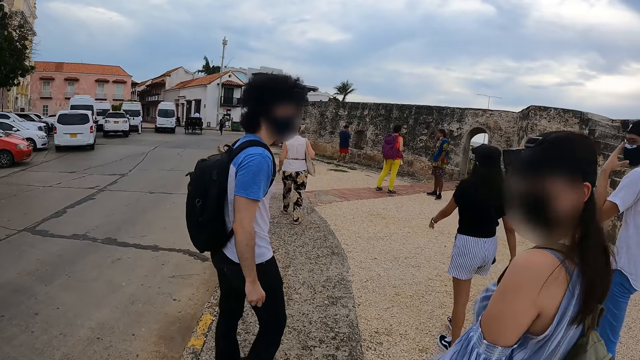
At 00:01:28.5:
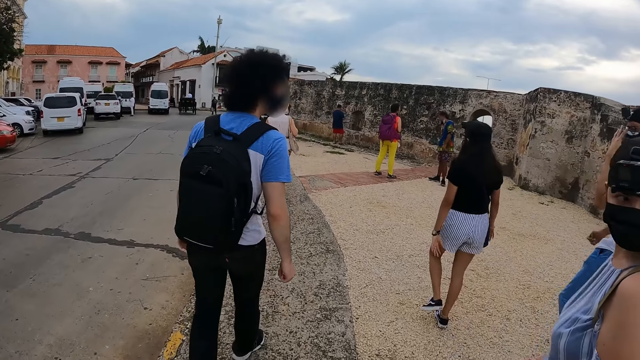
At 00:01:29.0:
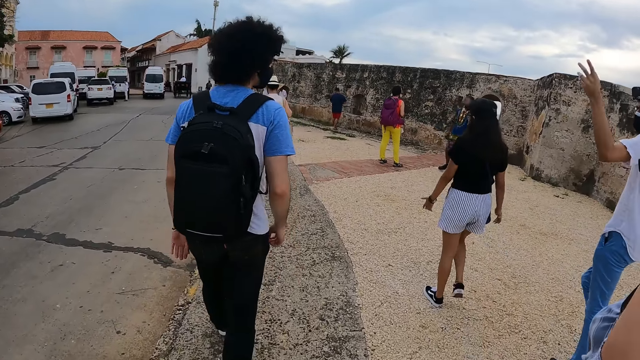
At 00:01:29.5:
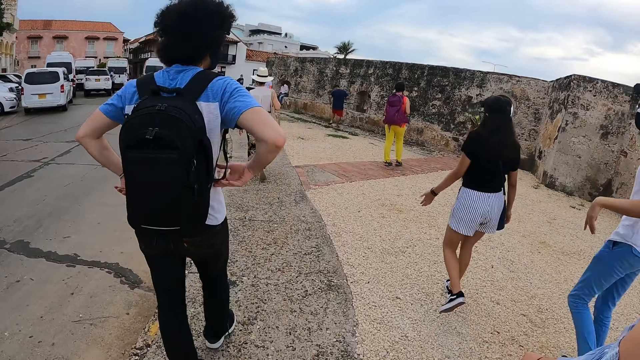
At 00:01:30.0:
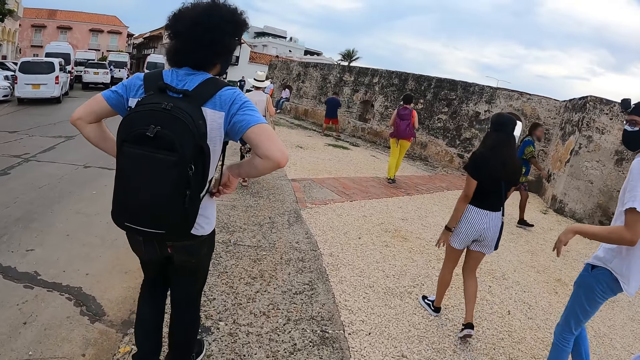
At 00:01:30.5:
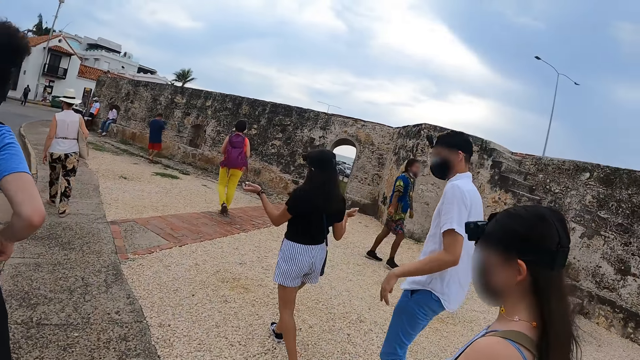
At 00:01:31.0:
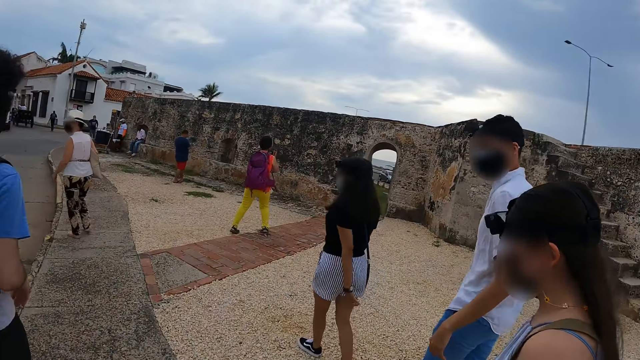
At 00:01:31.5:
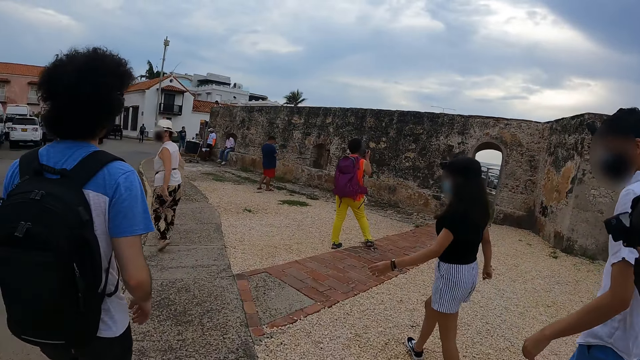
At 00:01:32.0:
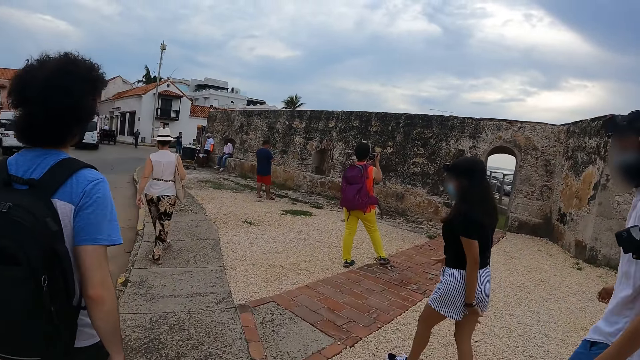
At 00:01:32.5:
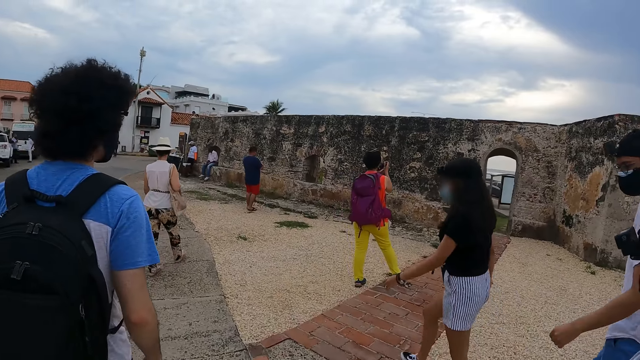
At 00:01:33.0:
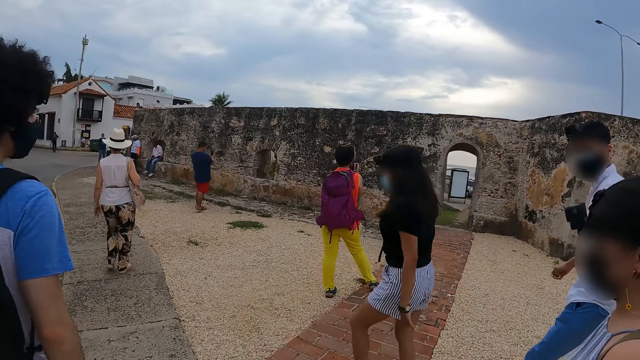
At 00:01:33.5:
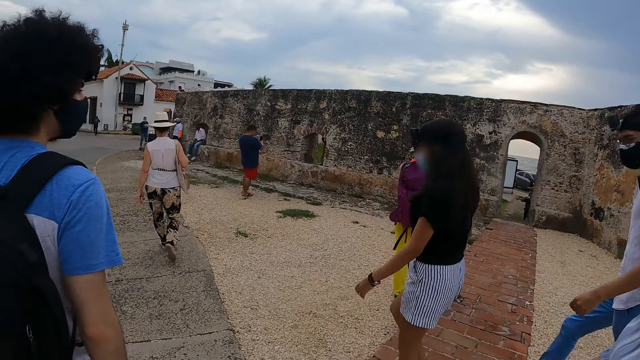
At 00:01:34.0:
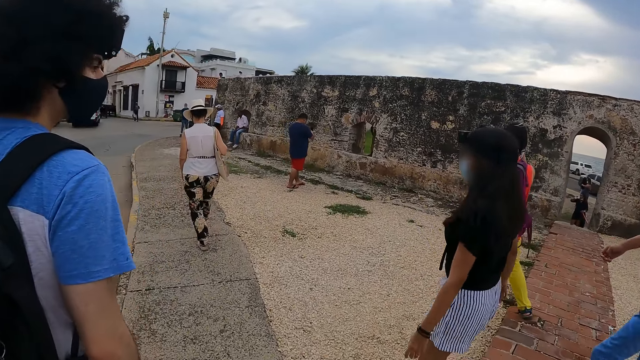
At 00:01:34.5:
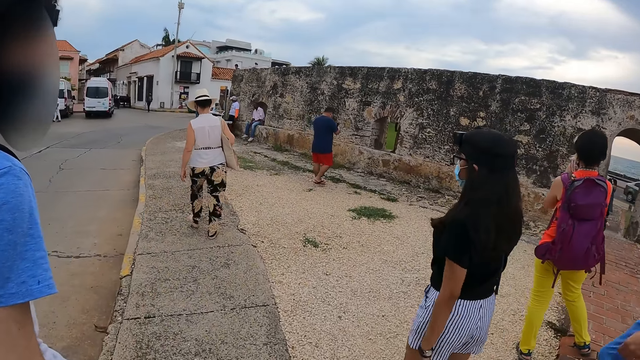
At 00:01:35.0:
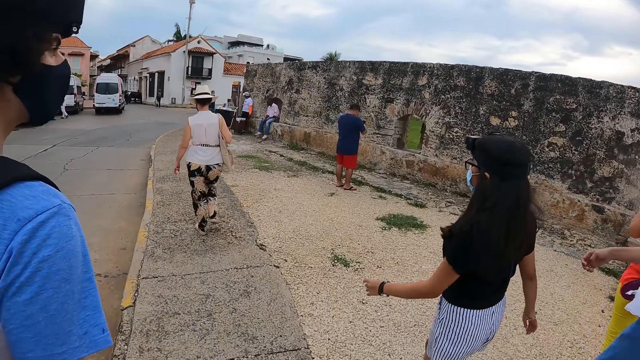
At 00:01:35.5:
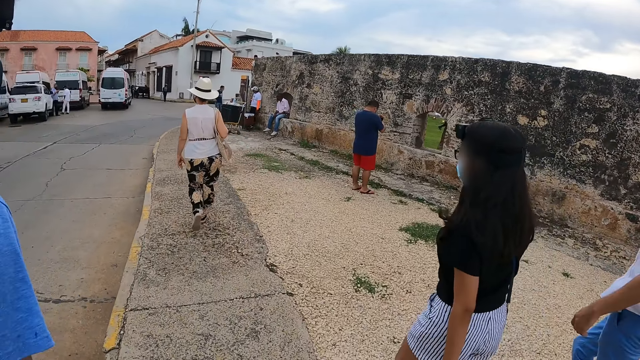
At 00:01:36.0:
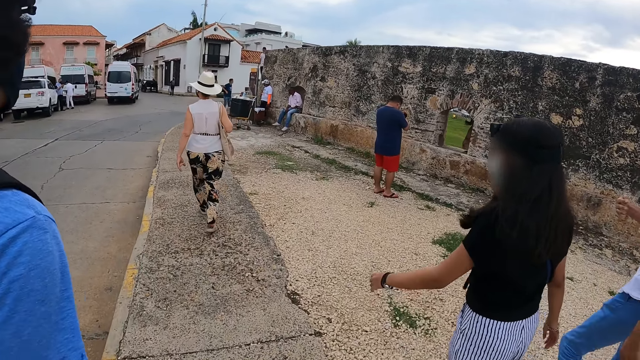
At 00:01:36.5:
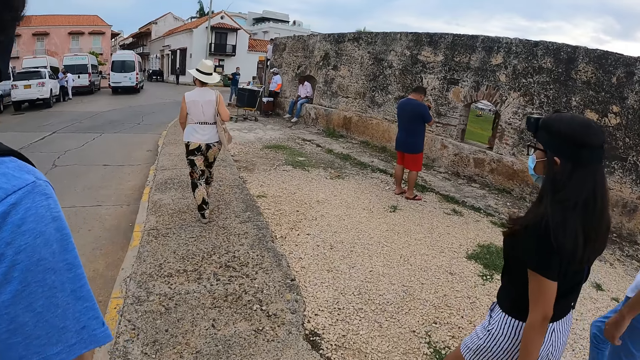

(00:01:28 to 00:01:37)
A person turns around. A man touches a face mask. Another person walks around. Another person walks around. Another man holds the bag straps. Another person walks around. The first person walks around.

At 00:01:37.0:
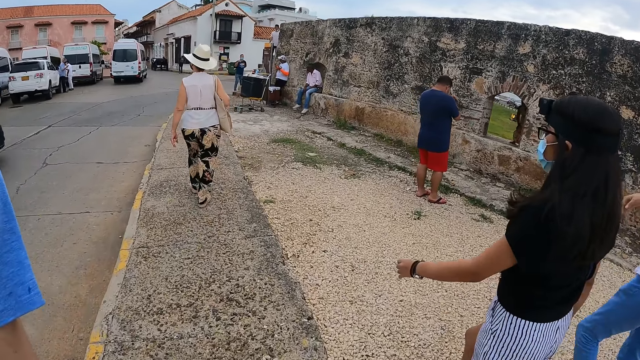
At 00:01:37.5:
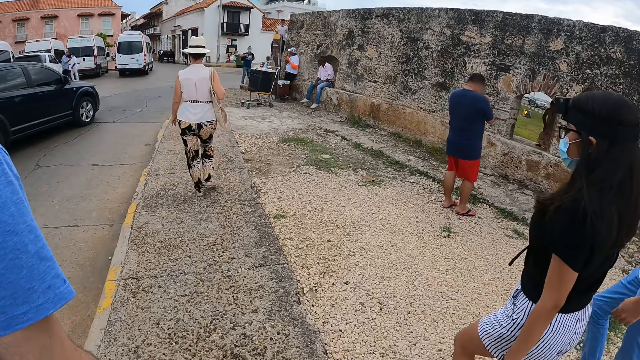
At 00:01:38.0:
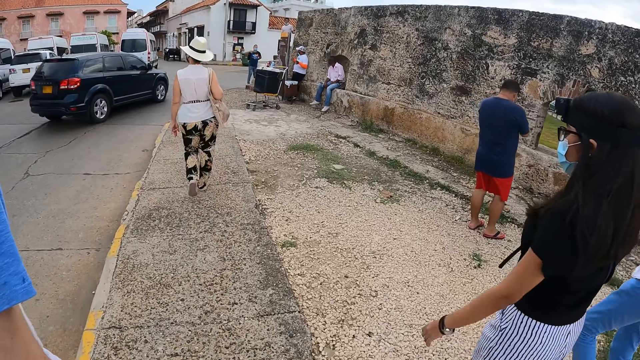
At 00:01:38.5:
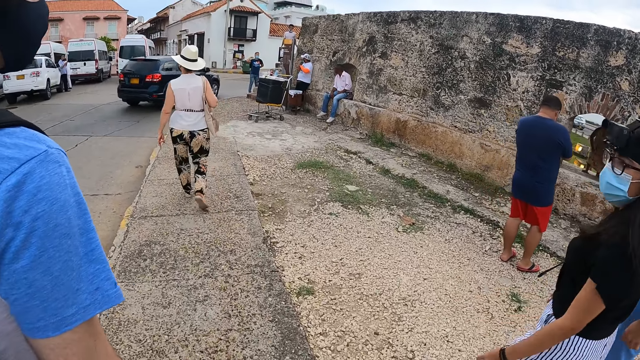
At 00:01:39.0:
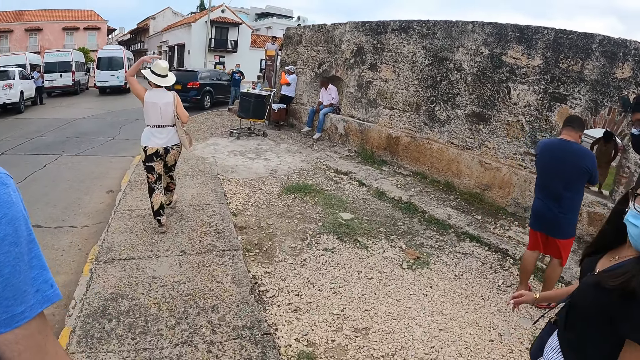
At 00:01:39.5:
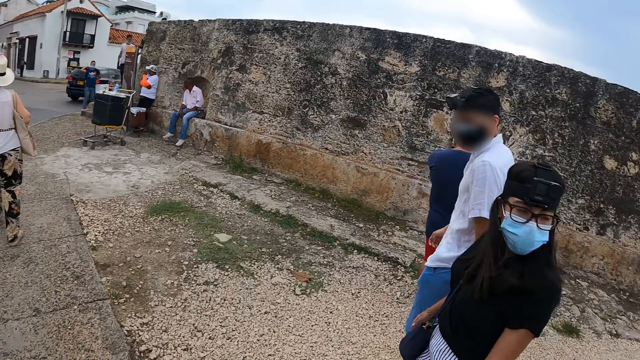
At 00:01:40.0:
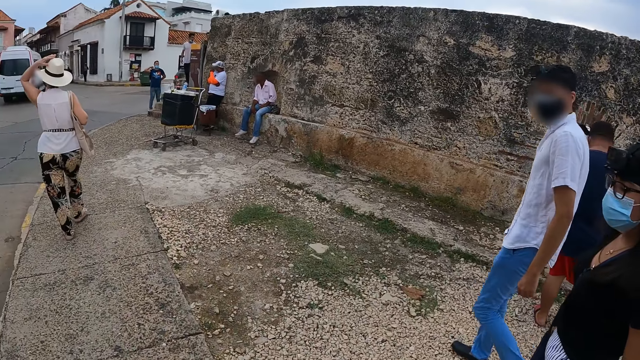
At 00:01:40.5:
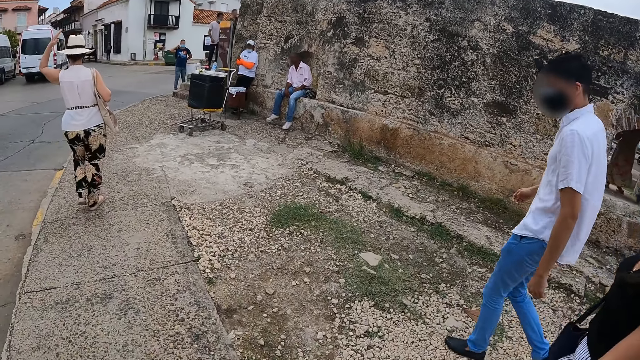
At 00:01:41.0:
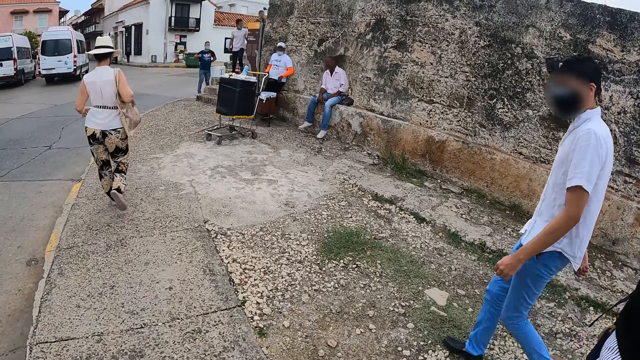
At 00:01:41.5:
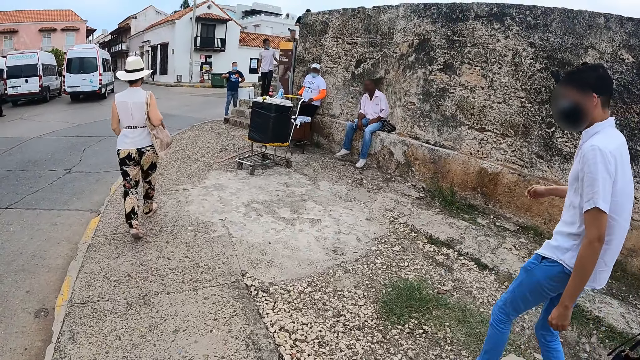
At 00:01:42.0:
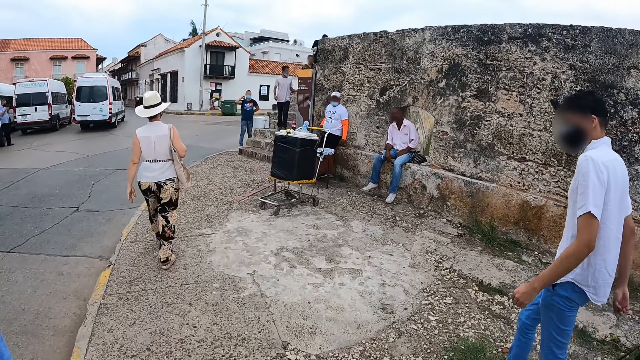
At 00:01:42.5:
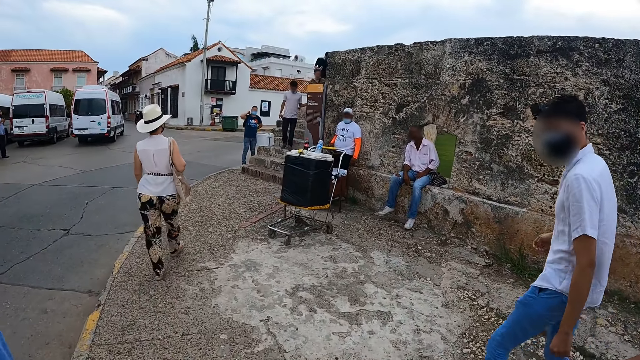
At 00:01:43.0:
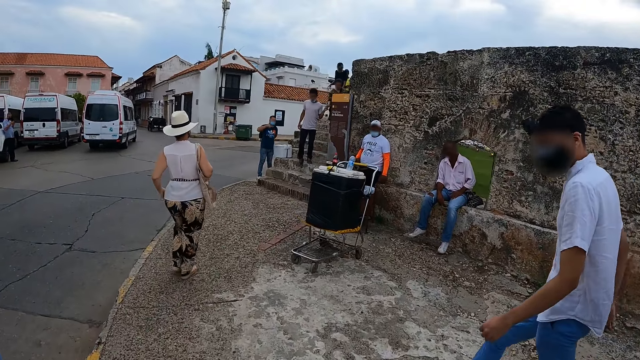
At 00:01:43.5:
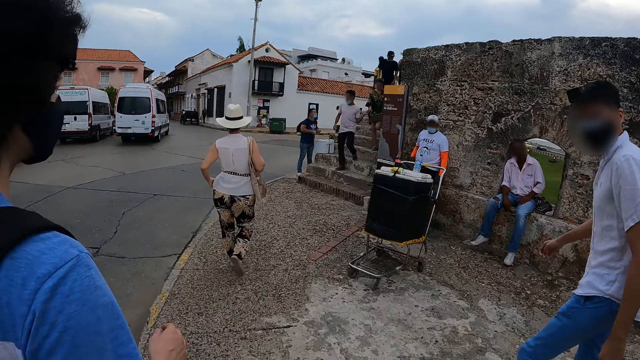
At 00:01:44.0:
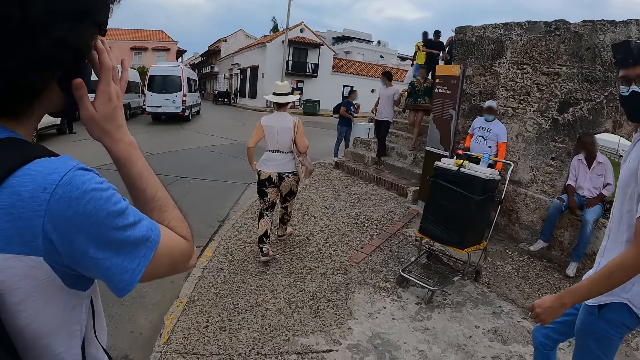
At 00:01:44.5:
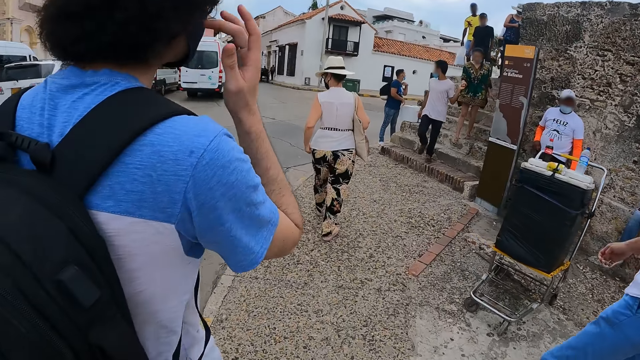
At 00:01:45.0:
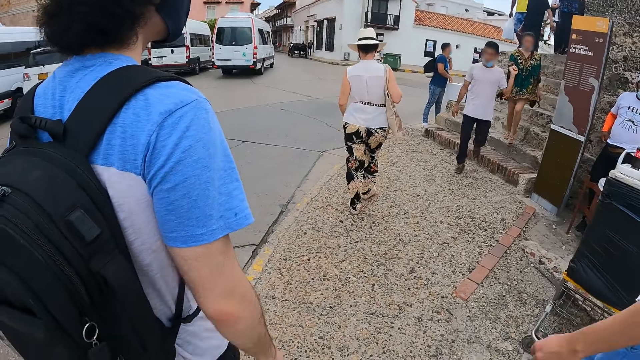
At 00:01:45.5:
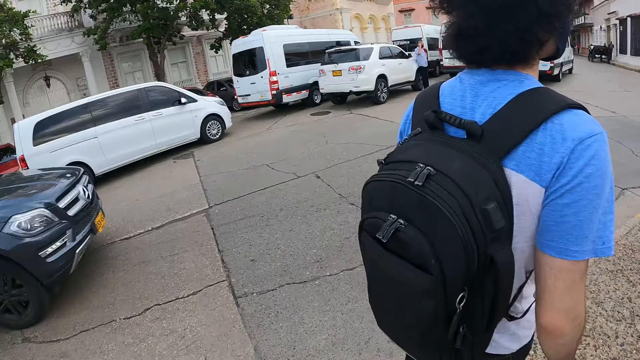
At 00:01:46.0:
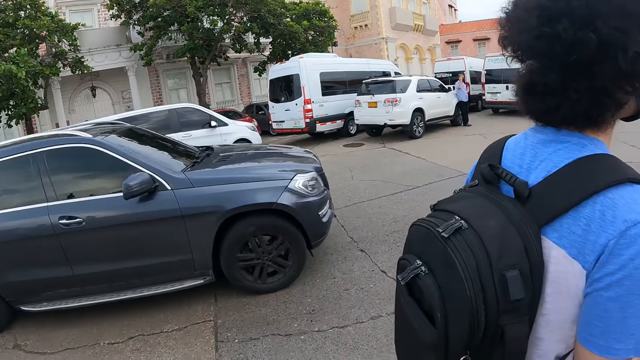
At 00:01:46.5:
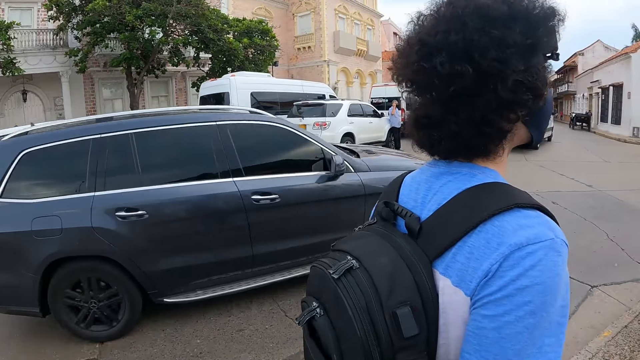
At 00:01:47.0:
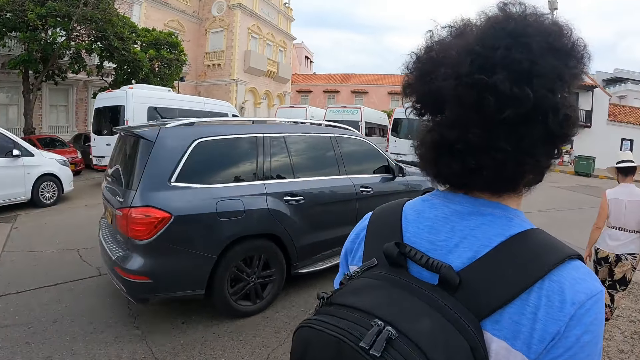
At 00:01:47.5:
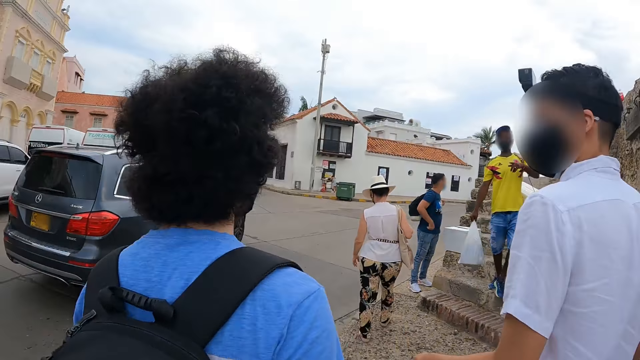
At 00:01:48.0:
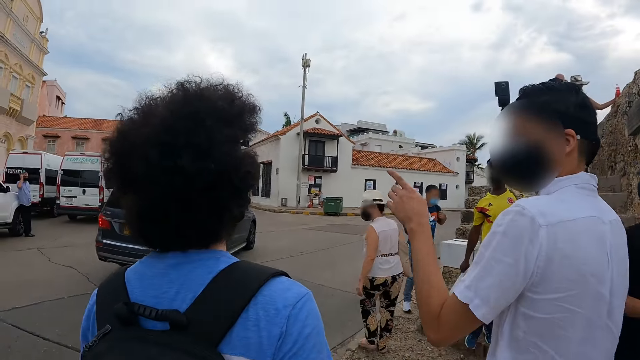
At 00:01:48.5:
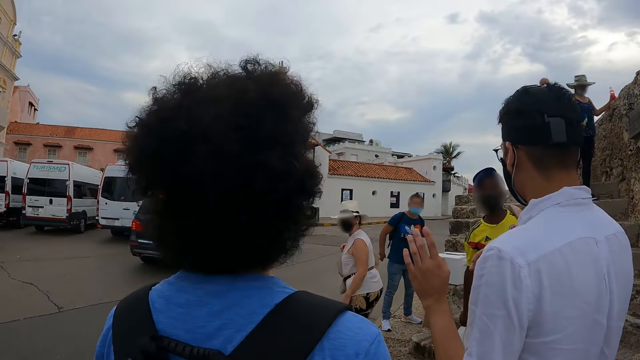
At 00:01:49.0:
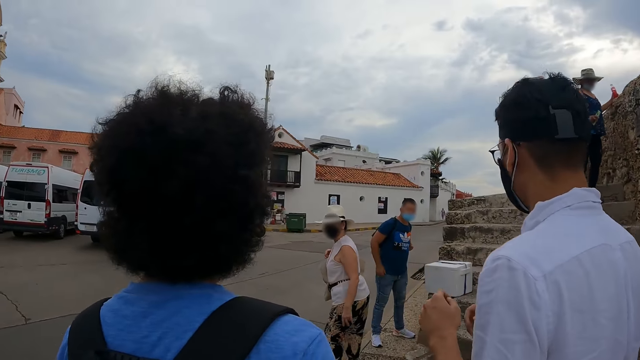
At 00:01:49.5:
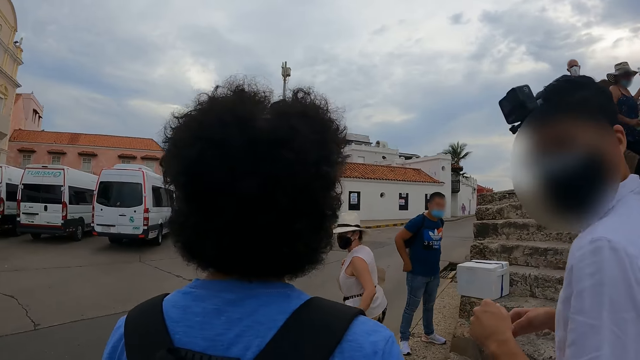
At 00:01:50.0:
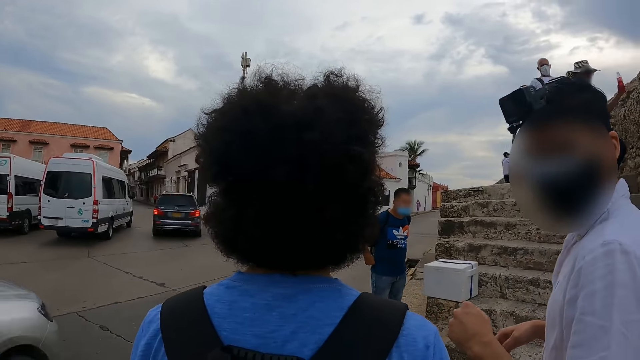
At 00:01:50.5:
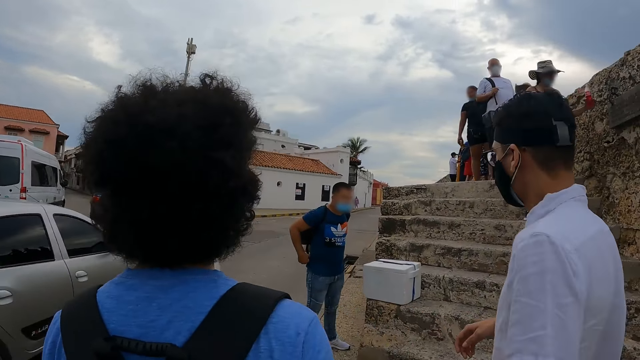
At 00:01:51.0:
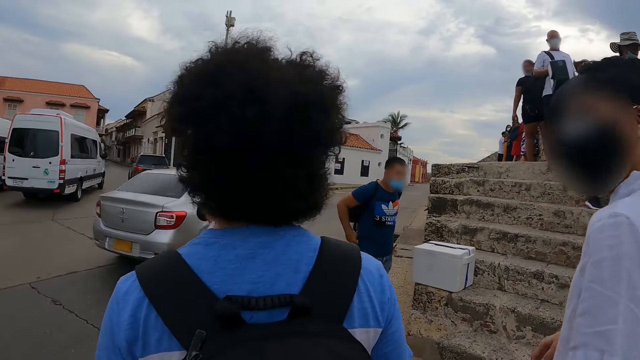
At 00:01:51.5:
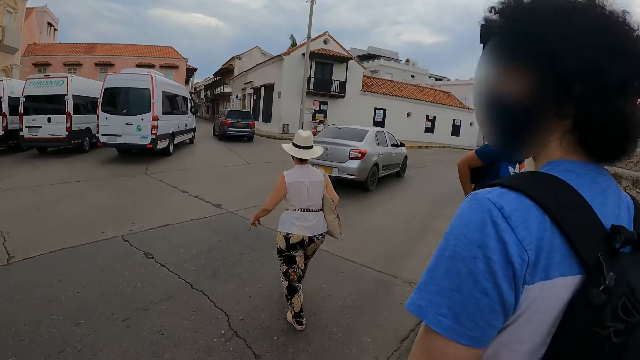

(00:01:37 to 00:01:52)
The camera wearer turns around. A person adjusts a camera. A man touches the face. The camera wearer turns around. Another man points to the other side. Another person raises a hand around. Another person walks around.
